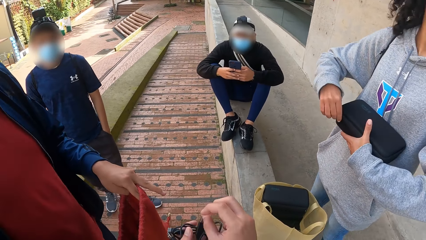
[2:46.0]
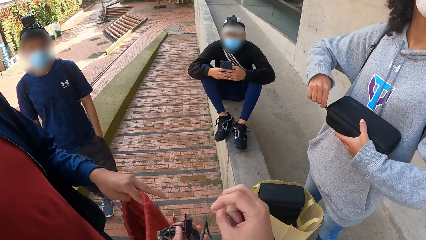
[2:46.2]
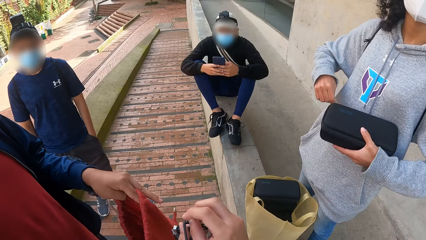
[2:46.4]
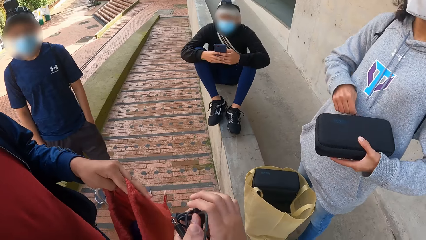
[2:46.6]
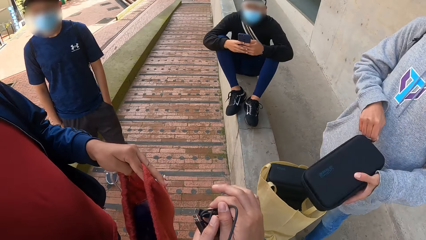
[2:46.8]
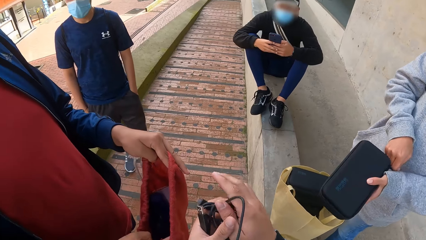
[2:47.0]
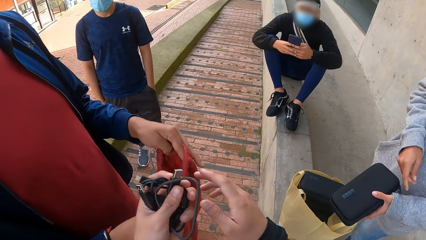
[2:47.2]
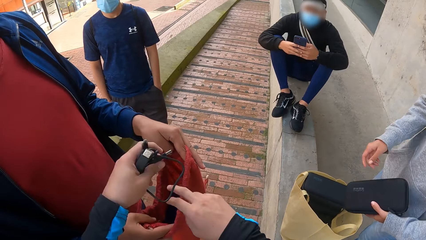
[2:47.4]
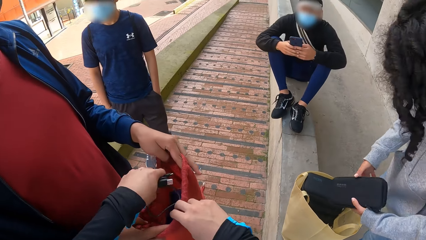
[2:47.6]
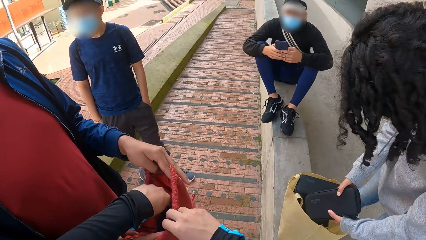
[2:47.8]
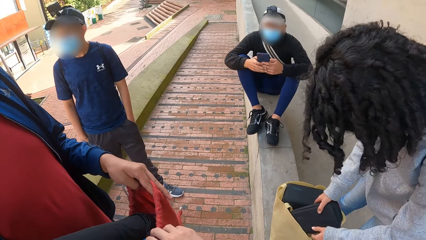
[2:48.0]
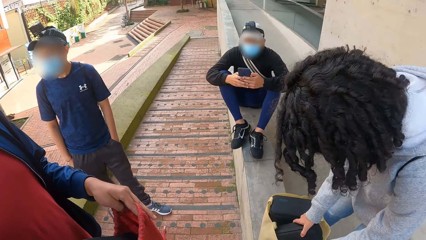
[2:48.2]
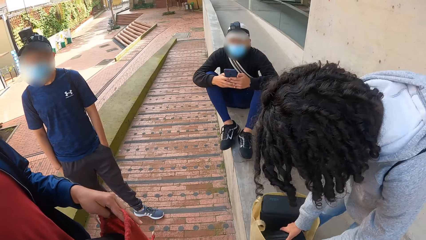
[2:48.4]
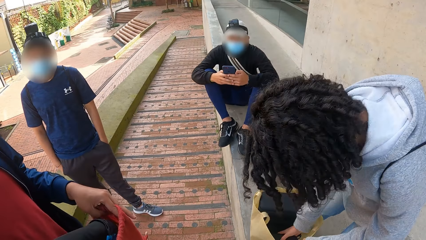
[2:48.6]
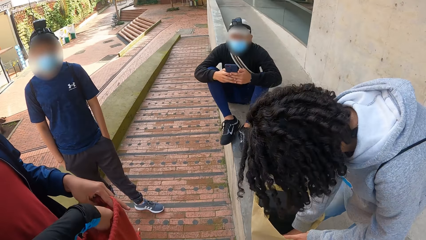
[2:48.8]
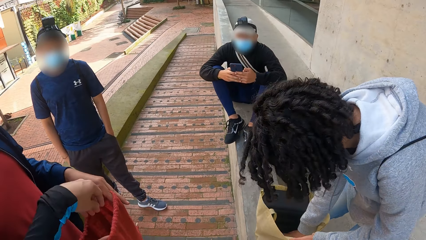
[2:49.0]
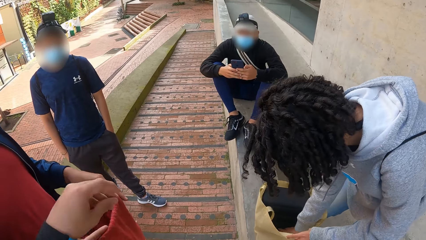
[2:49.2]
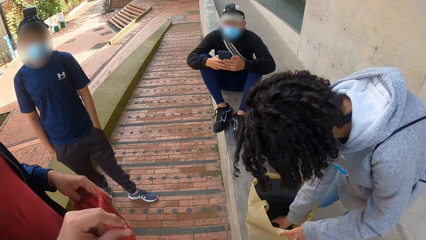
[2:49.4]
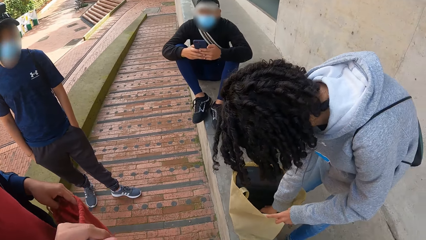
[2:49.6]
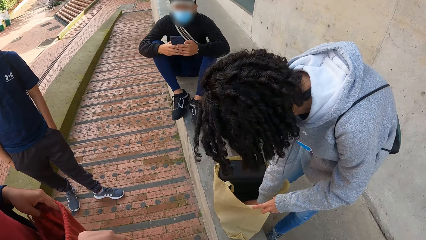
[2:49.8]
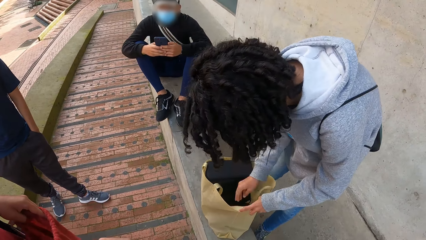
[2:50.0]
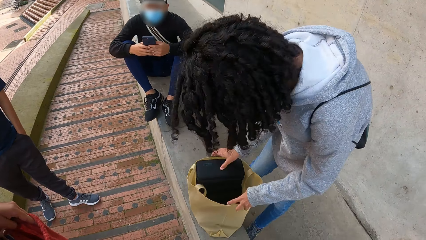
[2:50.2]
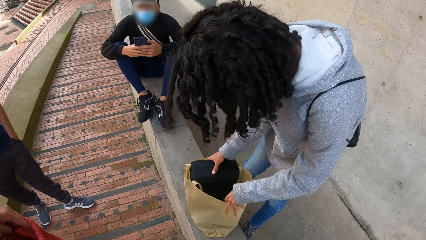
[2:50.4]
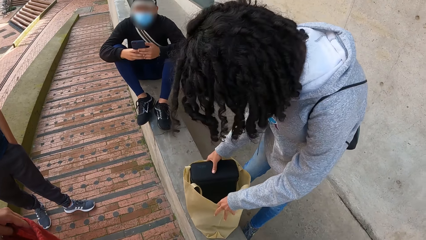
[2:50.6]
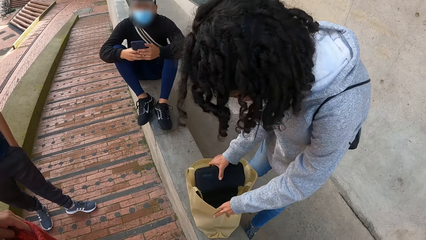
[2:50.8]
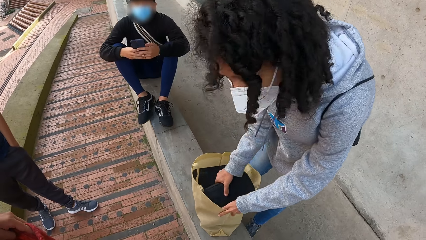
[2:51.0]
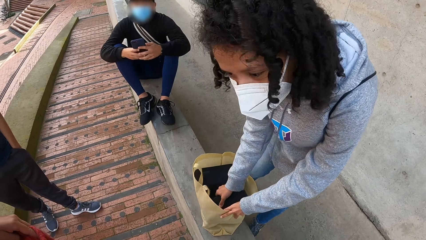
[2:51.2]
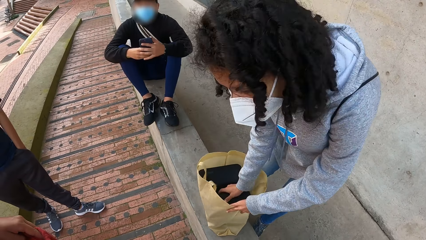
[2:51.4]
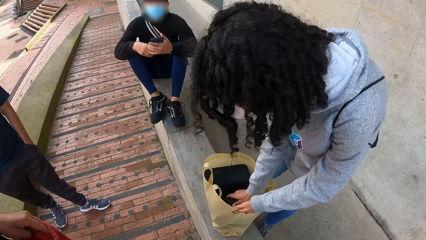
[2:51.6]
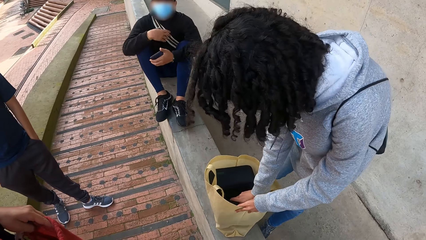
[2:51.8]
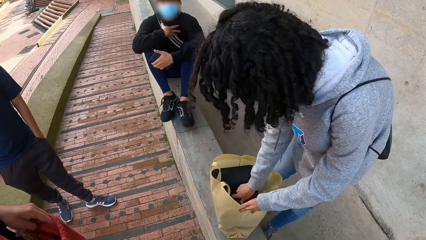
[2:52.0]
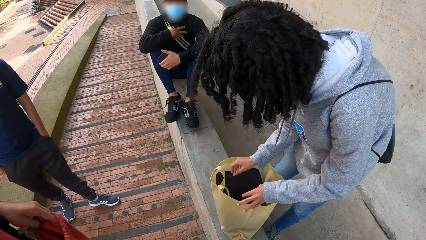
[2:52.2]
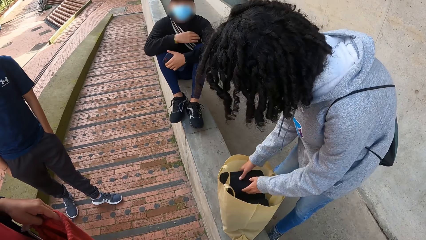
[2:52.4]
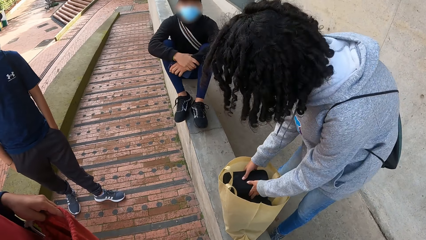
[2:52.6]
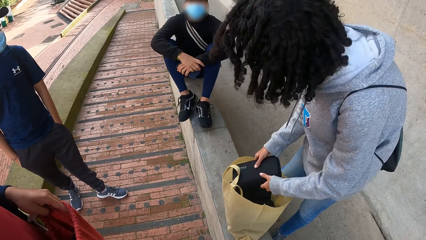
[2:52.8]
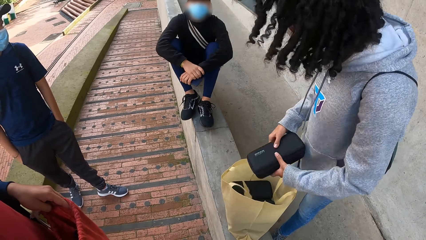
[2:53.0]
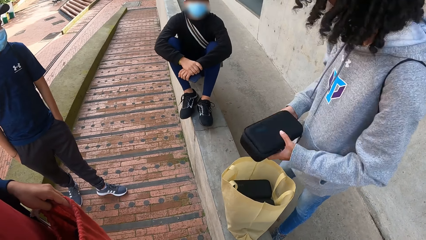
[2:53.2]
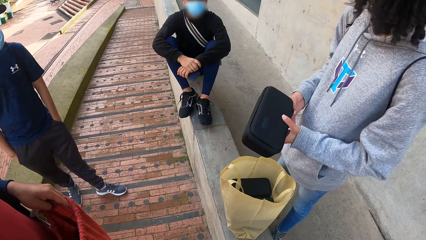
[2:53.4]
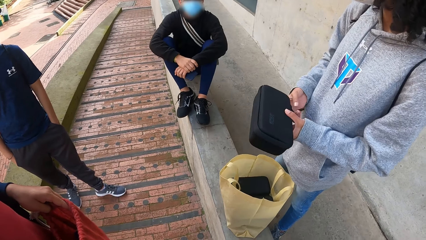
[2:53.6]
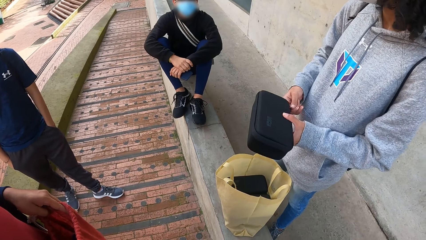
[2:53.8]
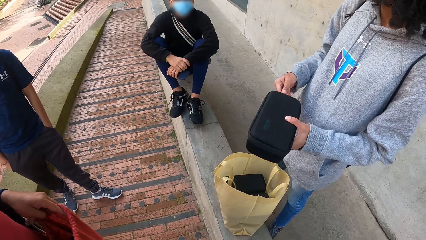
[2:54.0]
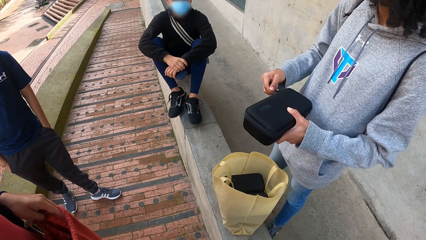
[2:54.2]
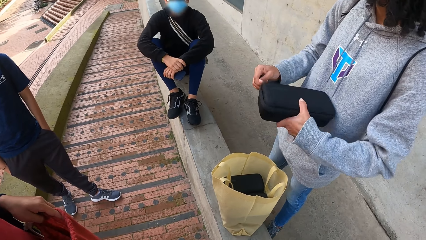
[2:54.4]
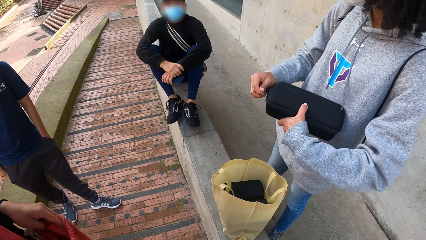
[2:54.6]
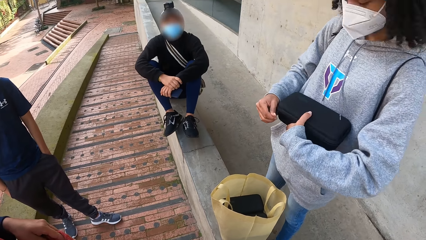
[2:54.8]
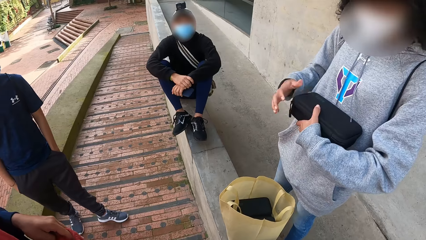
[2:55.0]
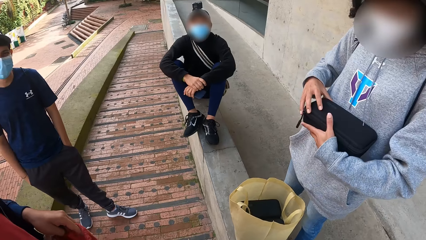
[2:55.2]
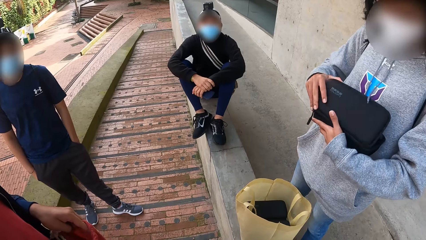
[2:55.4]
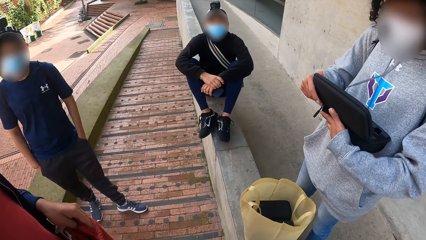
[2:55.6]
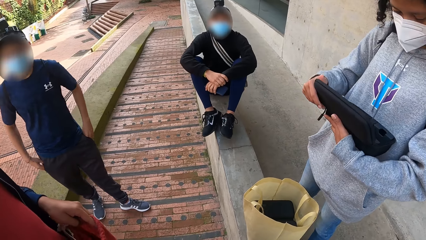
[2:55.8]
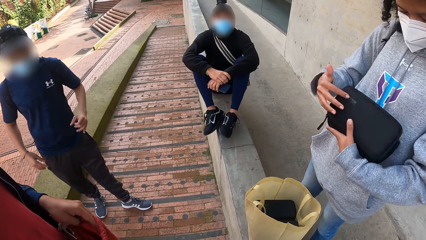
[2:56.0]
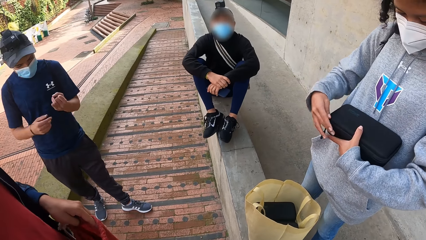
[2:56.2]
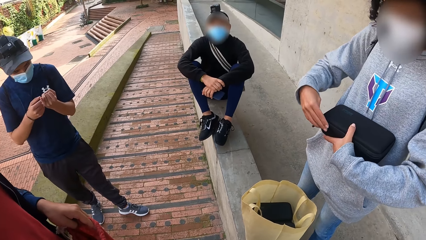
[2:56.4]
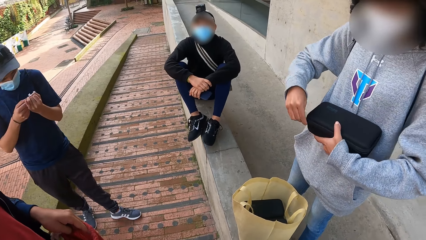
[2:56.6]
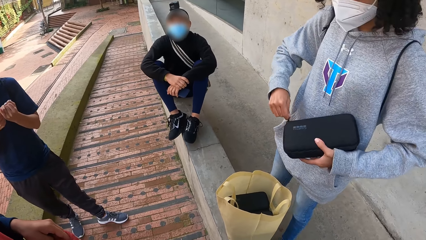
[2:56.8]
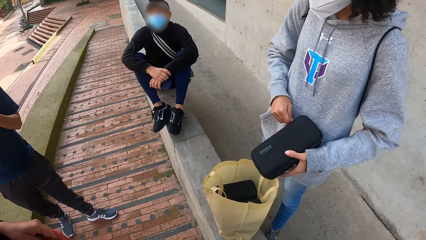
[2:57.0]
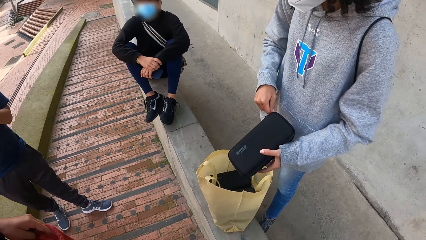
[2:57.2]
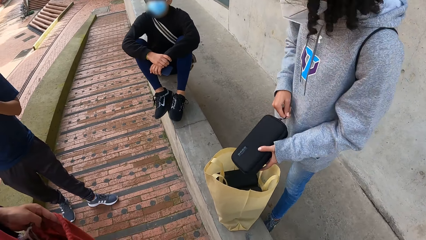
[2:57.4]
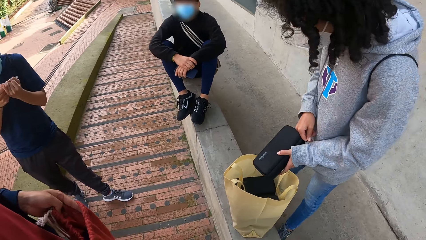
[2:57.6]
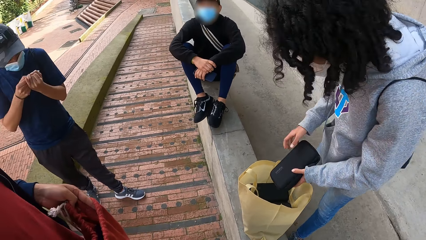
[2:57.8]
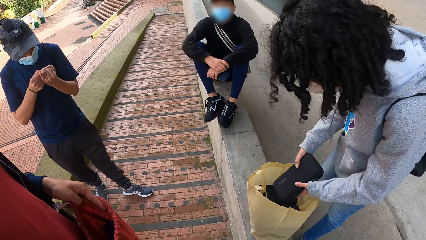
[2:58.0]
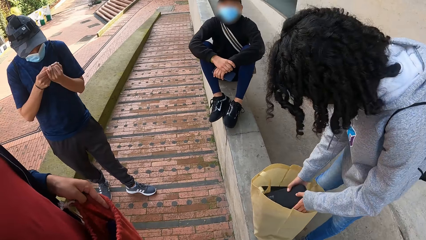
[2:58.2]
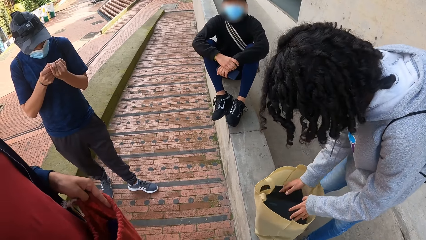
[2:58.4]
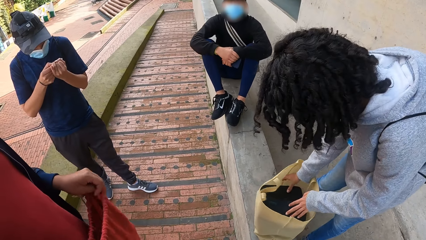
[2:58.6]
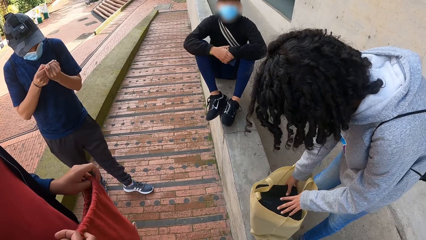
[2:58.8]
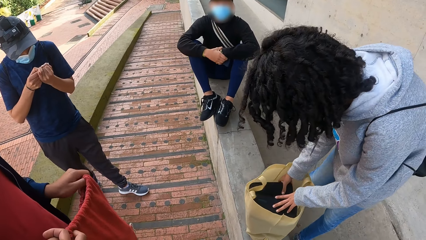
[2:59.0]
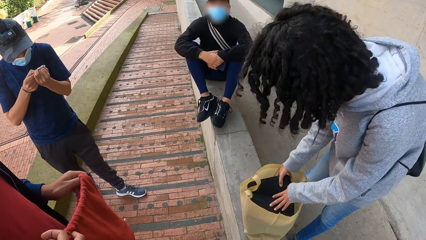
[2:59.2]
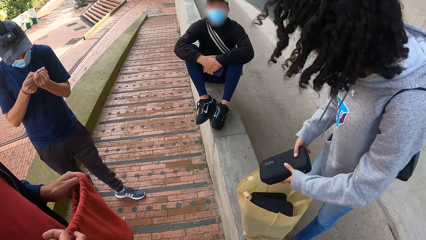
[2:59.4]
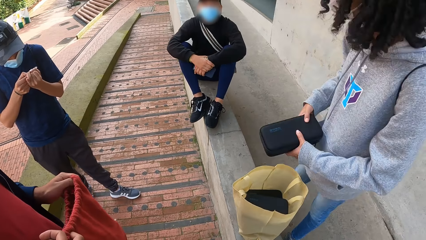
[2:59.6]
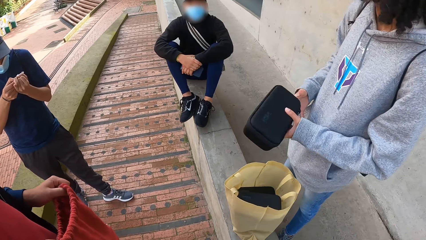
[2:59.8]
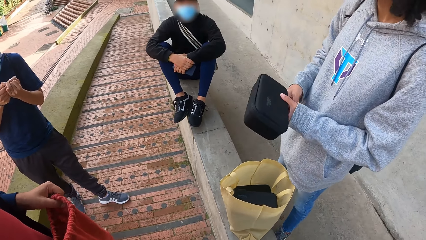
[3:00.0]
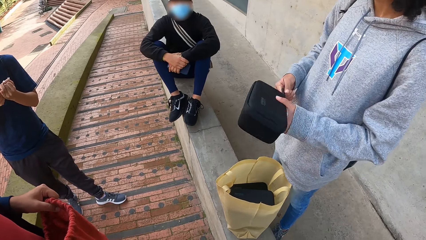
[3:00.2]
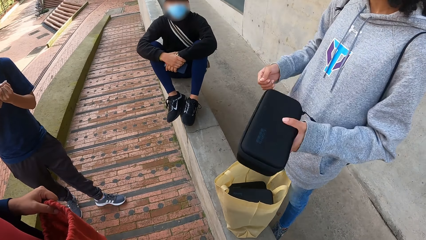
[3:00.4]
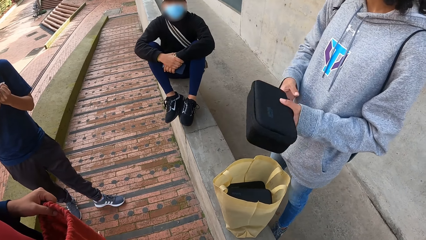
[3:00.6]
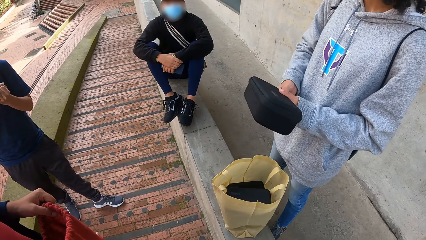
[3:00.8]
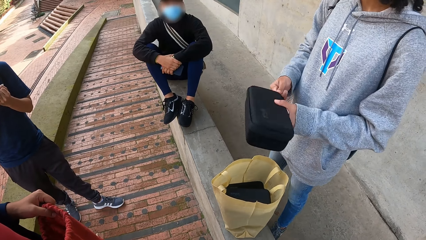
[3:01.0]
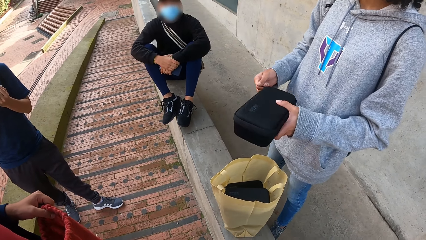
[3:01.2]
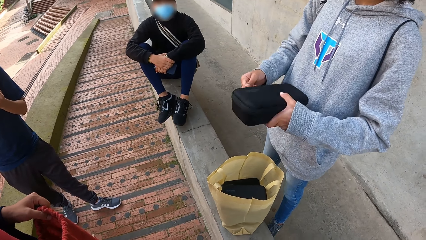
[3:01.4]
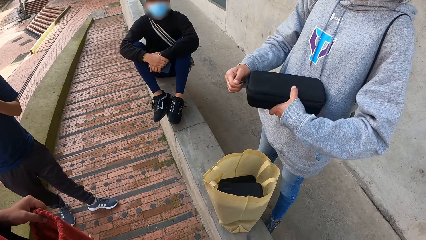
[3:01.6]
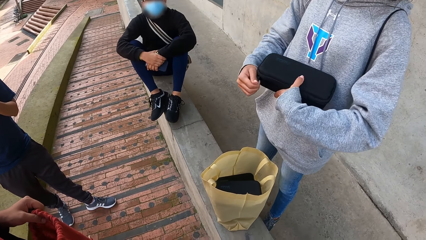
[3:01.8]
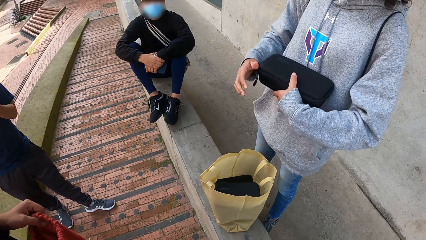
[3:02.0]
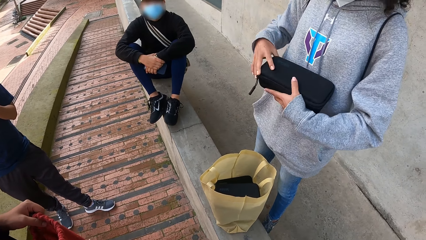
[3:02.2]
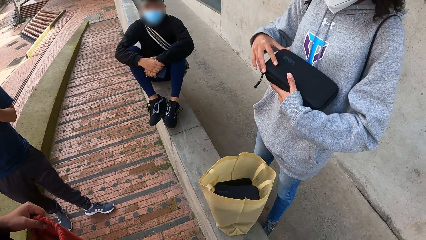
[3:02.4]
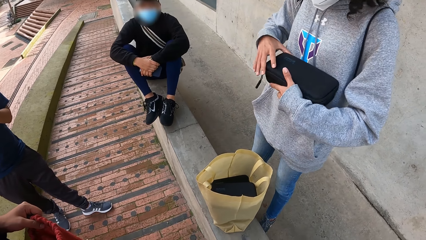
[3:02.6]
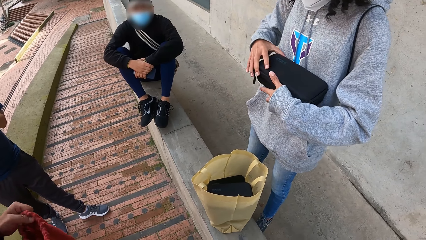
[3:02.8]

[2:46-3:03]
The camera wearer passes the cord from his right hand to his left hand. The woman zips the box bag in her left hand with her right hand. The camera wearer adjusts the cords in his left hand with his right hand. He places the cord in the bag held by a person with his left hand. The woman places the box bag in the bag with both hands. The woman holds the bag with her left hand. The woman drops the box bag in the bag with her left hand. The woman moves a box bag in the bag with her right hand. The woman takes a box bag out of the bag with both hands. The woman unzips the box bag in her left hand with her right hand. The woman opens the box bag in her left hand with her right hand. The woman closes the box bag in her left hand with her right hand. The woman drops the box bag in the bag with both hands. The woman takes a box bag out of the bag with both hands. The woman opens the bag. The woman unzips the box bag in her left hand with her right hand.
